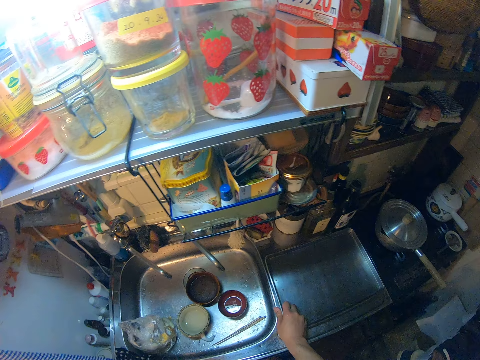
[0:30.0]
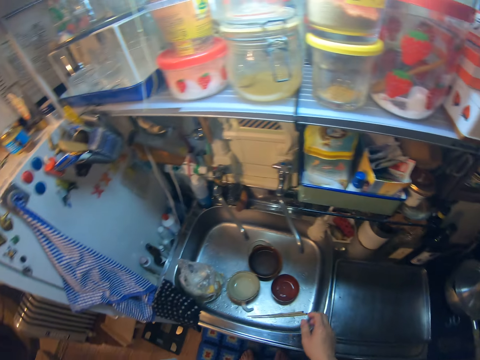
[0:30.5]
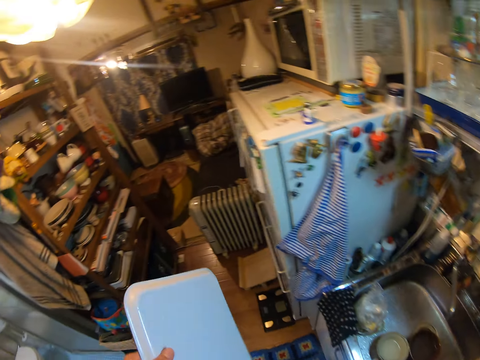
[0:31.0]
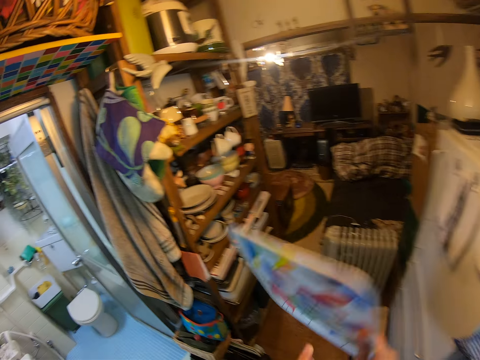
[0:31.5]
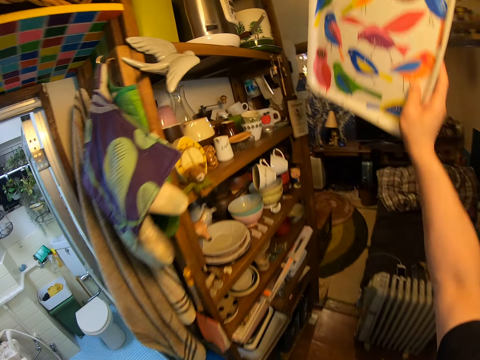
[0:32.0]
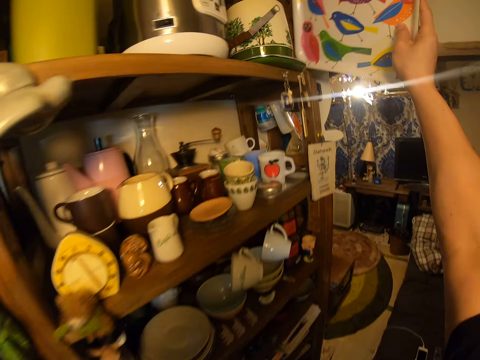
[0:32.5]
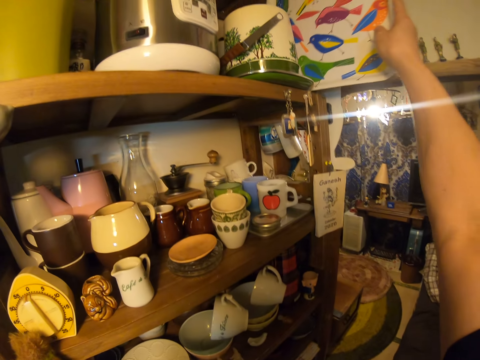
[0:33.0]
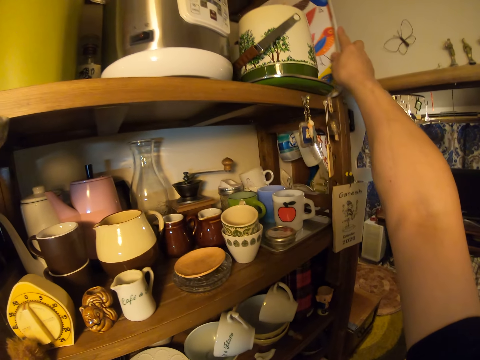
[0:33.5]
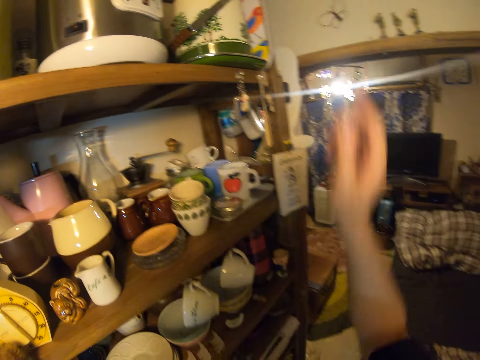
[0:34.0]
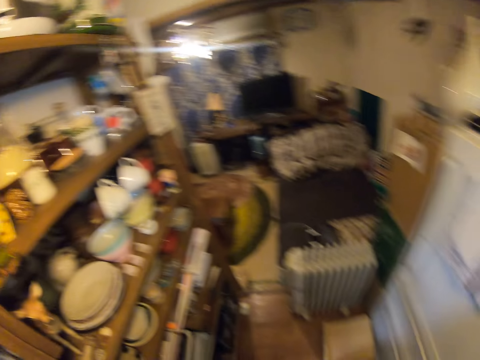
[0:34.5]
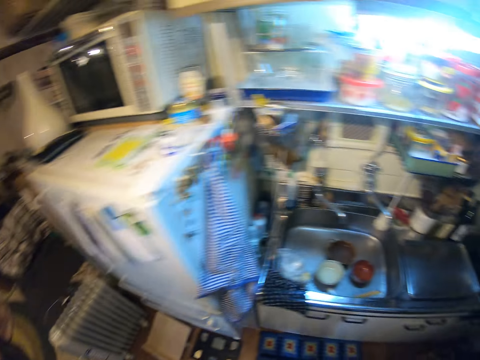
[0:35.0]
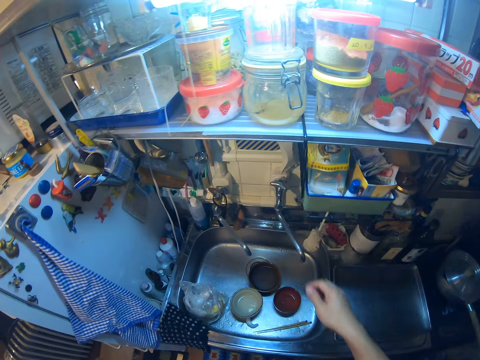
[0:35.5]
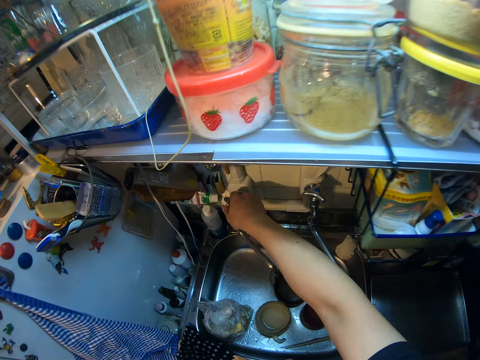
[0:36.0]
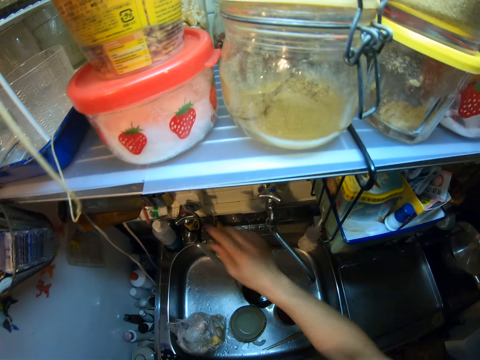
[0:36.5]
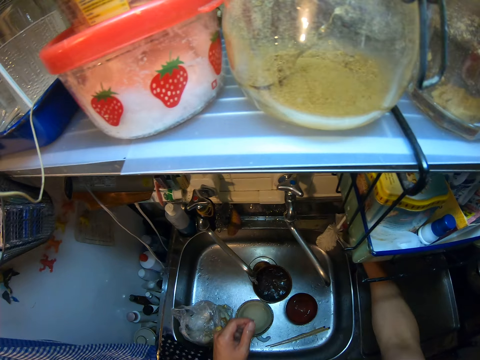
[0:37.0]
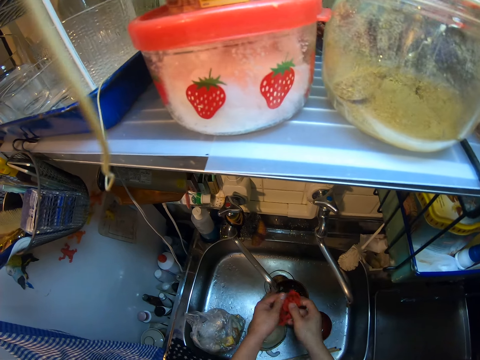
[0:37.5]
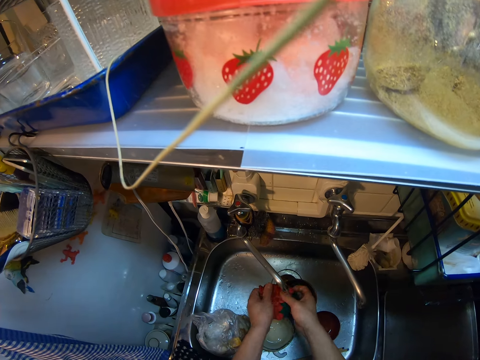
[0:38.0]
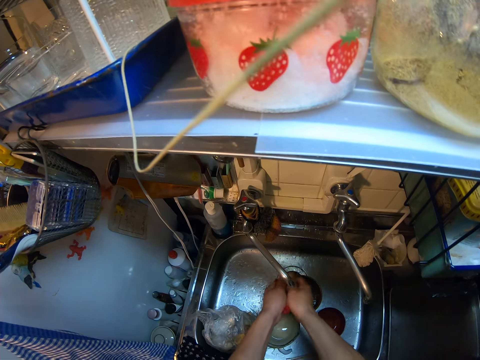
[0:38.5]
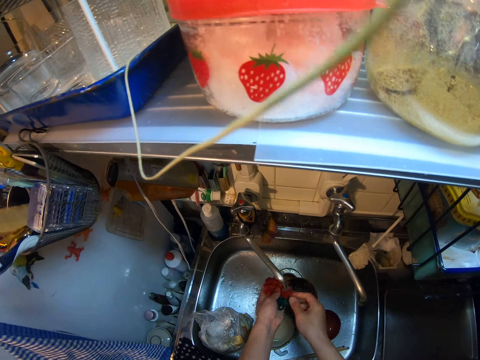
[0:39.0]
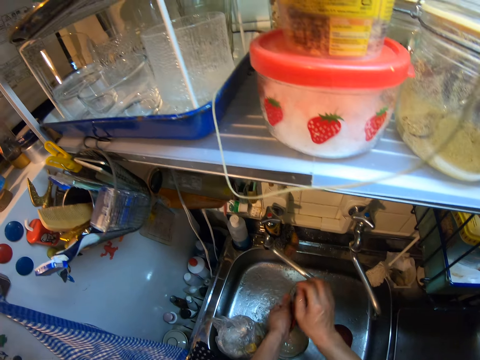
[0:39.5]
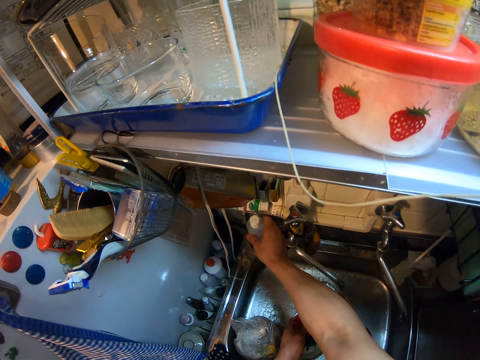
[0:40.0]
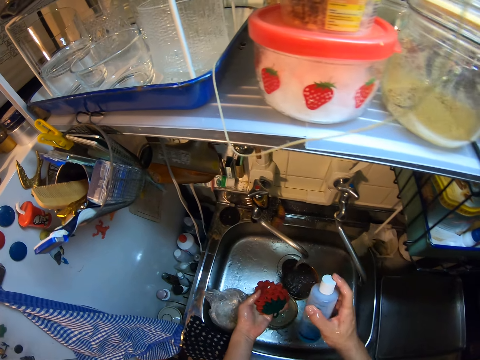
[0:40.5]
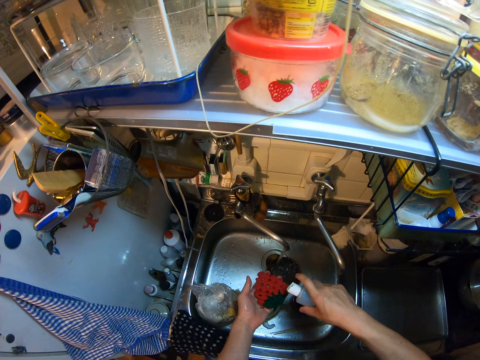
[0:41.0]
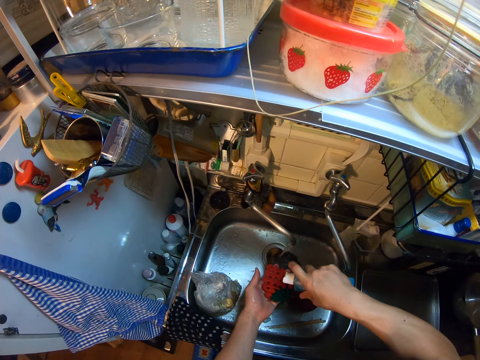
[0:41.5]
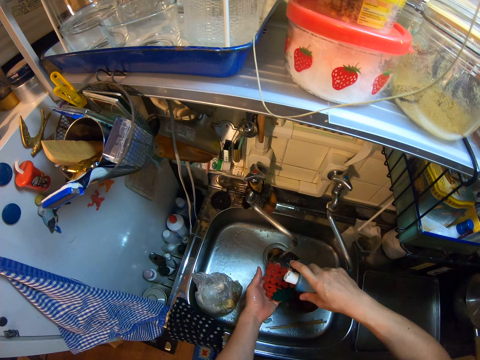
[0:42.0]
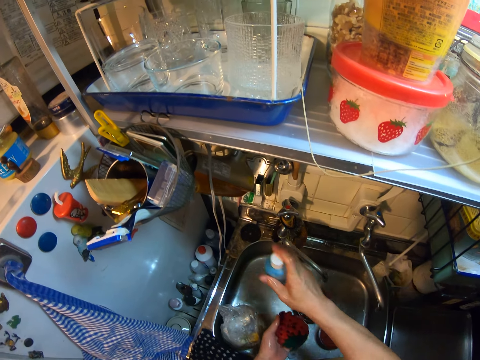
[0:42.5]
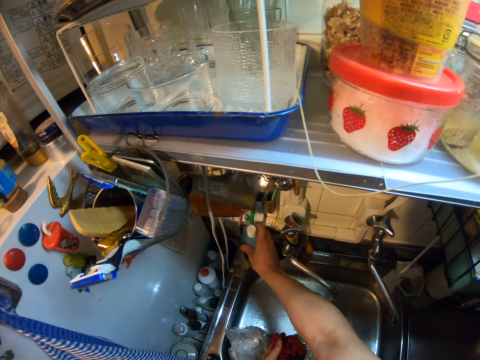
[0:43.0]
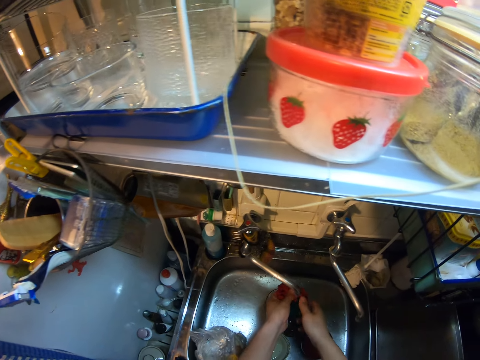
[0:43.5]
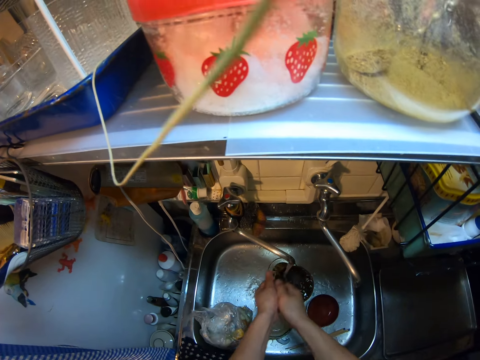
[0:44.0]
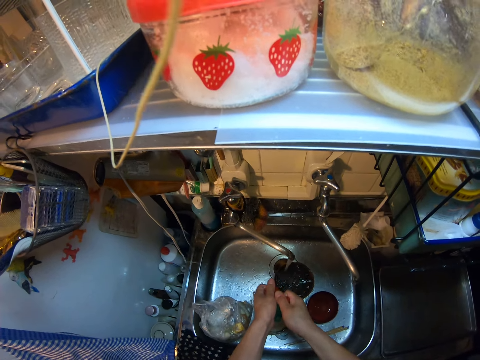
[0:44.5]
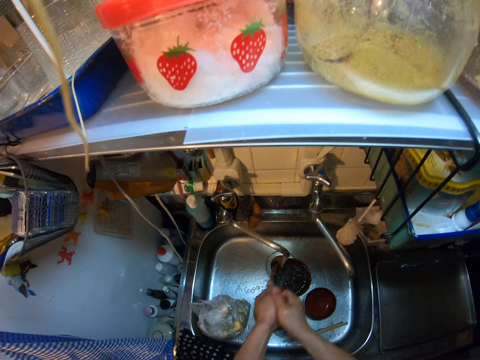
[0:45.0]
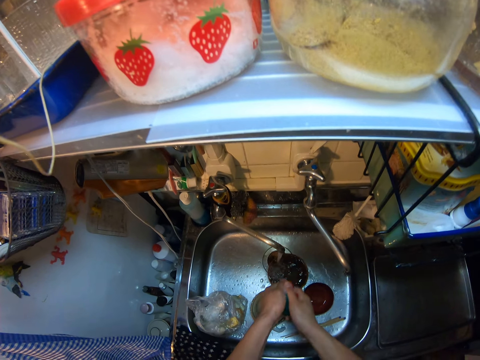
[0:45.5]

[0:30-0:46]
The camera wearer walks around the kitchen. He puts the tray in a cupboard with his right hand. He walks around the kitchen. He turns on a tap with his right hand. He picks up a sponge with his right hand. He washes the sponge with water from the tap. He moves the tap. He picks up a bottle from the countertop with his right hand. He pours soap from the bottle on the sponge. He drops the bottle on the countertop with his right hand. He washes the sponge with water from the tap.

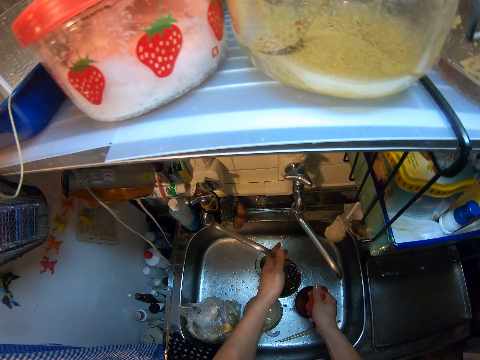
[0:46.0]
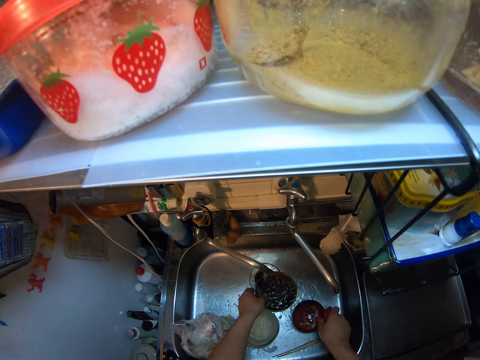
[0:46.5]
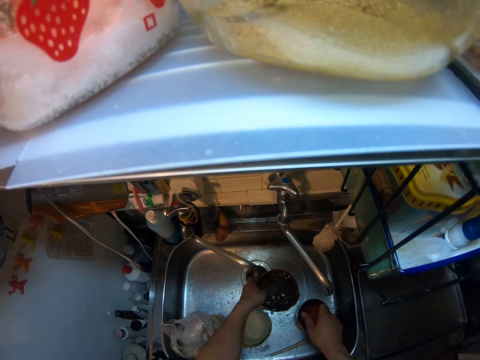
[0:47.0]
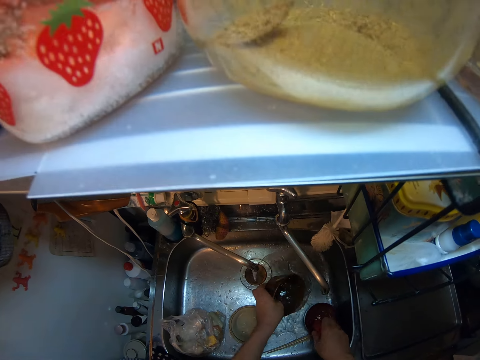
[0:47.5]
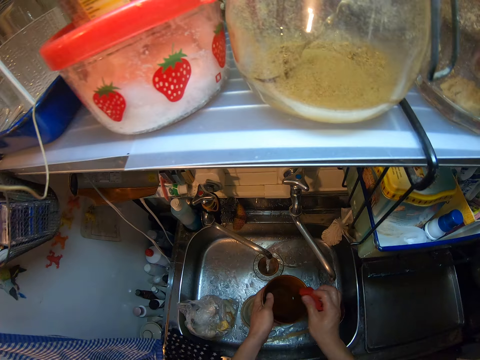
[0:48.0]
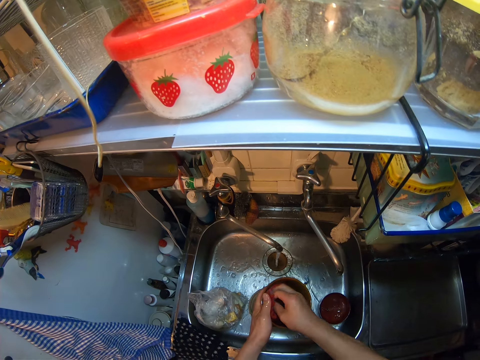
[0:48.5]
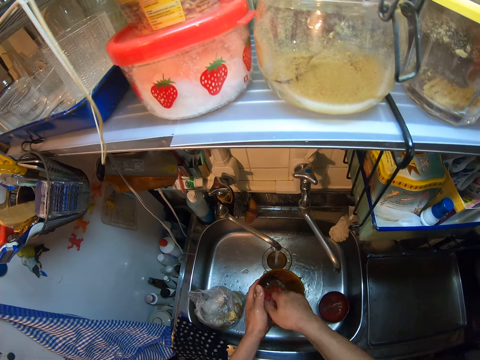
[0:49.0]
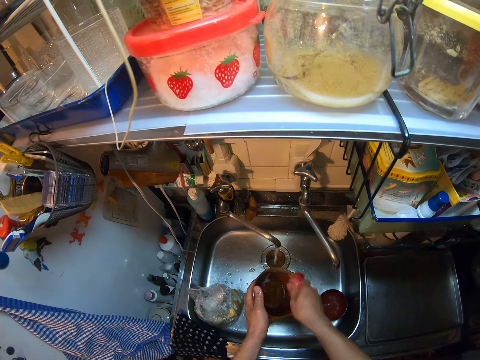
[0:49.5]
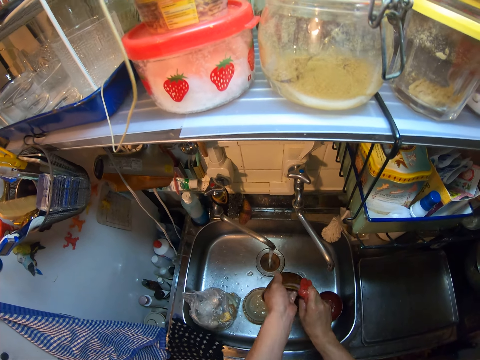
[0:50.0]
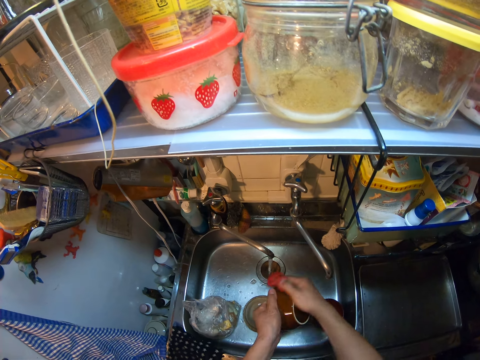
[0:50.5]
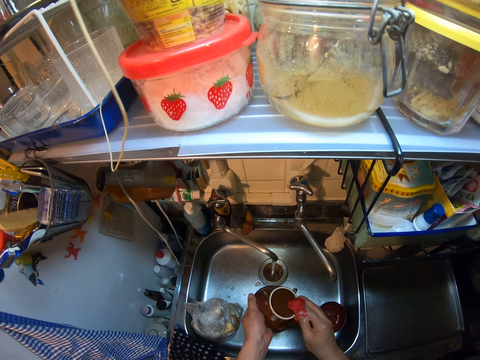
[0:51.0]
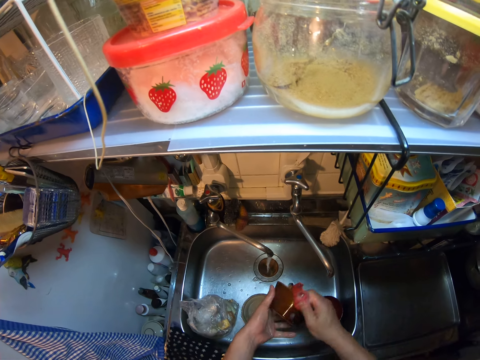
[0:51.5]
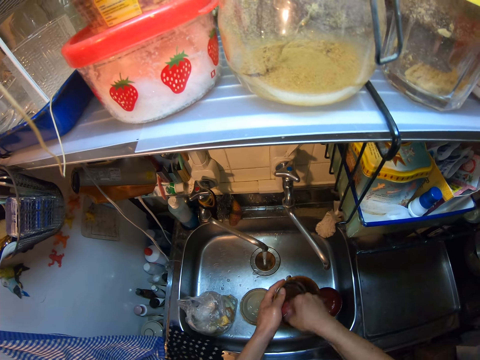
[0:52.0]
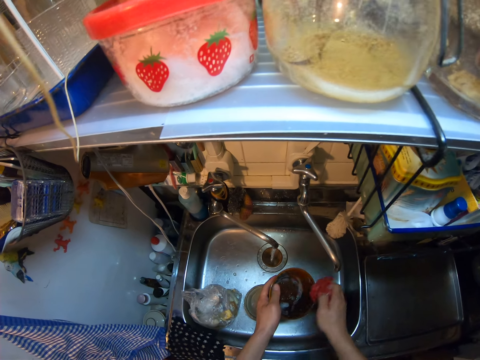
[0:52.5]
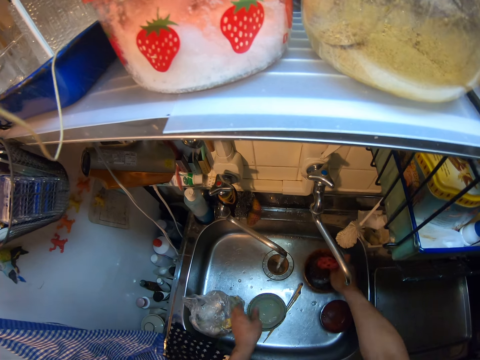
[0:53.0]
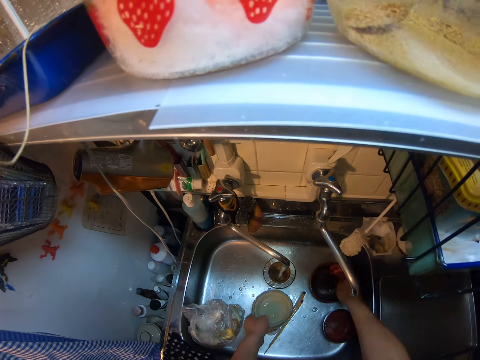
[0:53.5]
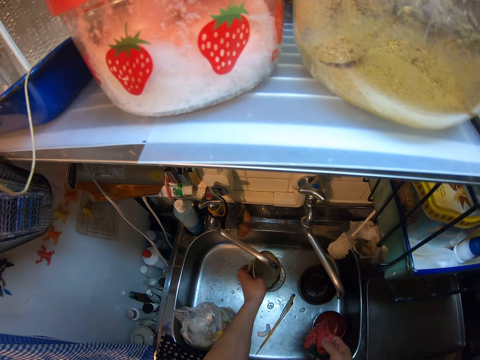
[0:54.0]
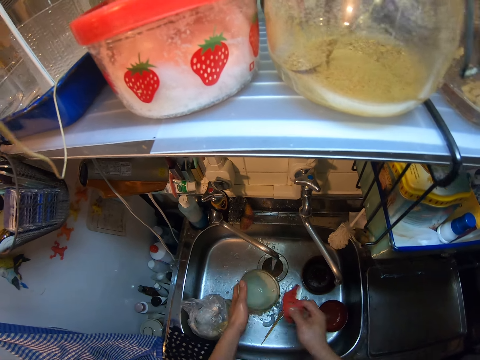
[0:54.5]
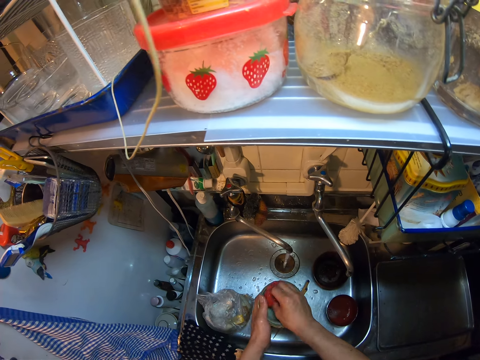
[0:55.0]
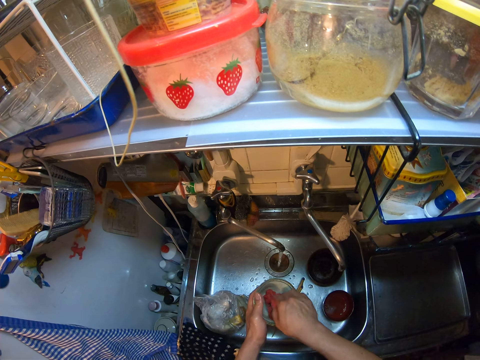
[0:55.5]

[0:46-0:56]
The camera wearer rinses his hand. He picks up a bowl or plate. He pours water from the plate in the sink. He washes the plate with the sponge in his right hand. He drops the plate in the sink. He picks up another plate with his left hand. He places water on the plate. He pours water from the plate in the sink. He washes the plate with the sponge in his right hand.
